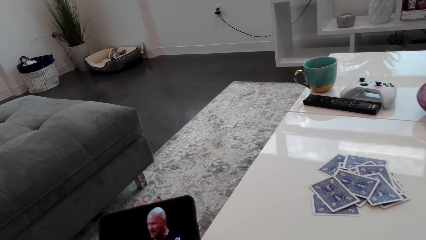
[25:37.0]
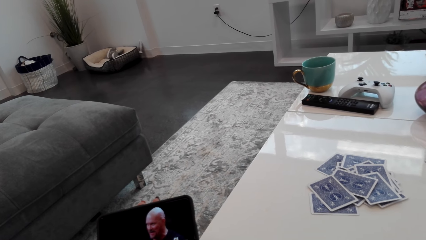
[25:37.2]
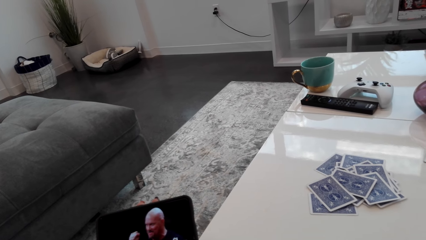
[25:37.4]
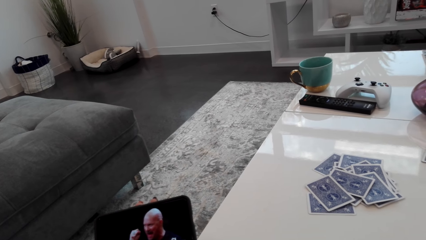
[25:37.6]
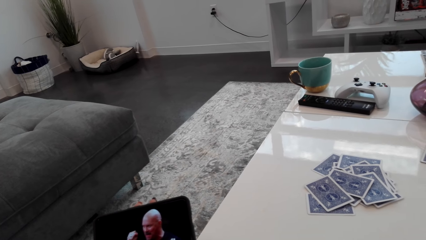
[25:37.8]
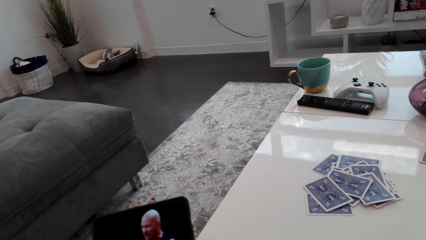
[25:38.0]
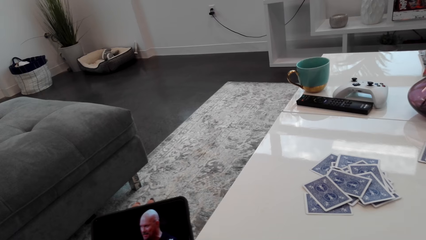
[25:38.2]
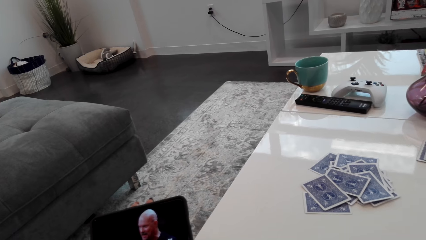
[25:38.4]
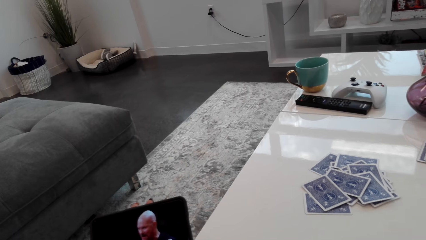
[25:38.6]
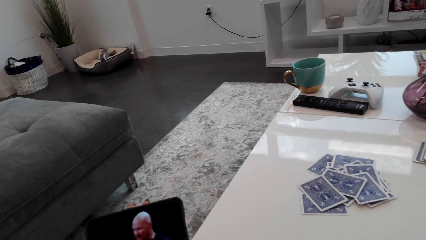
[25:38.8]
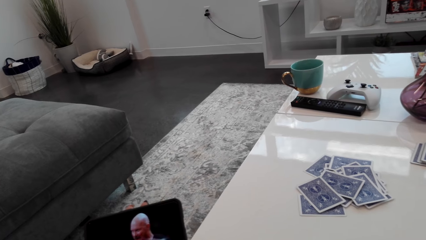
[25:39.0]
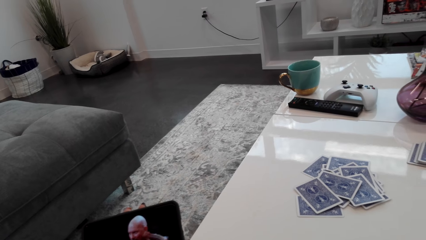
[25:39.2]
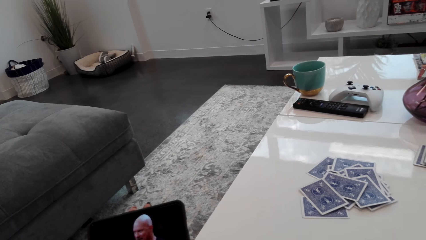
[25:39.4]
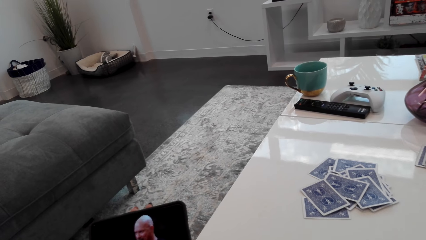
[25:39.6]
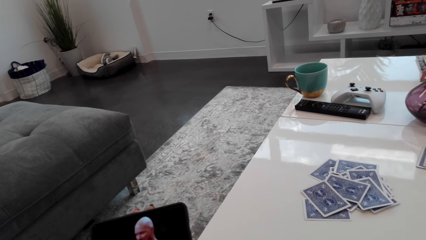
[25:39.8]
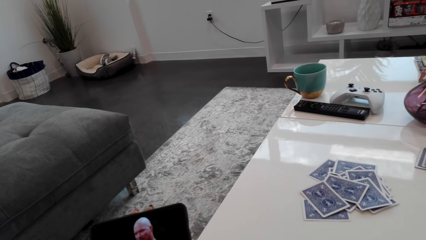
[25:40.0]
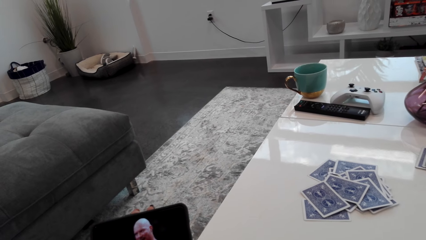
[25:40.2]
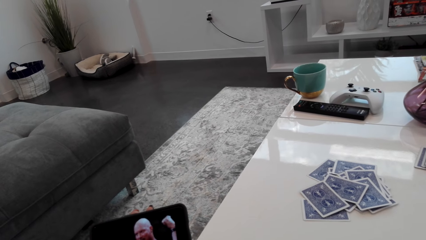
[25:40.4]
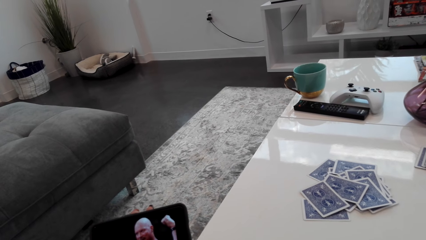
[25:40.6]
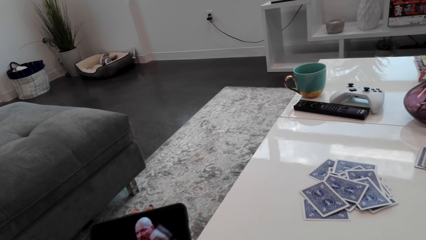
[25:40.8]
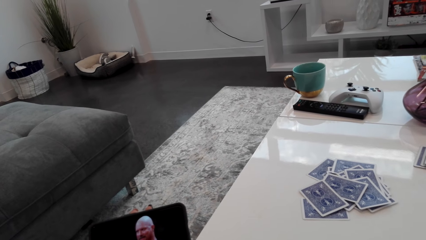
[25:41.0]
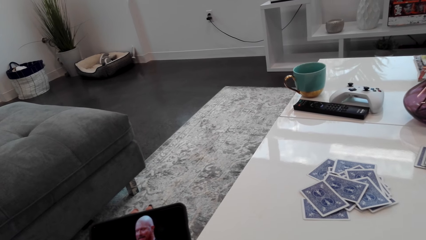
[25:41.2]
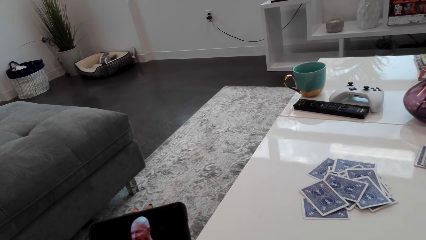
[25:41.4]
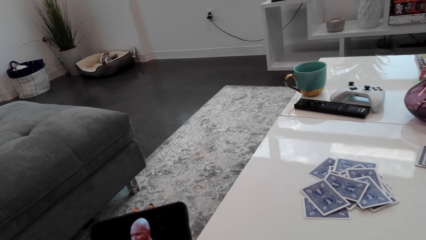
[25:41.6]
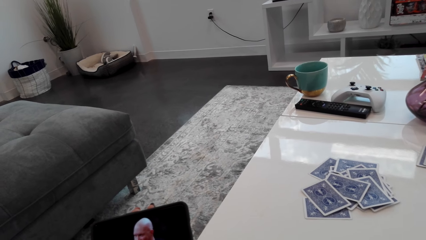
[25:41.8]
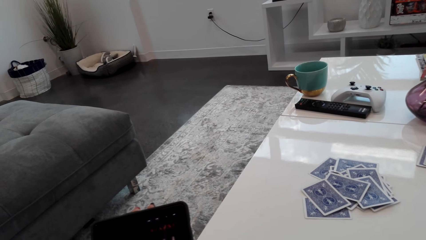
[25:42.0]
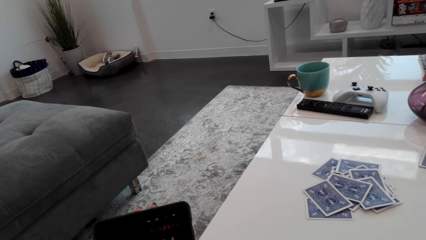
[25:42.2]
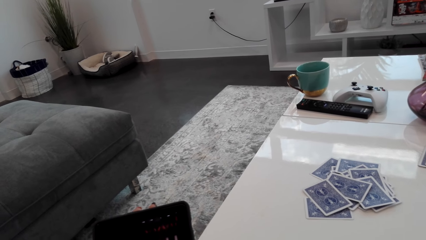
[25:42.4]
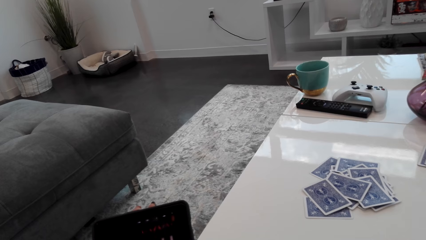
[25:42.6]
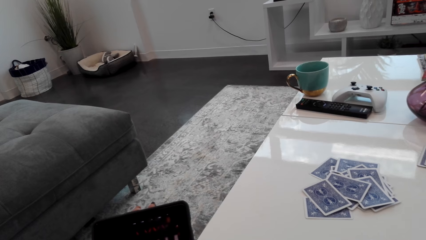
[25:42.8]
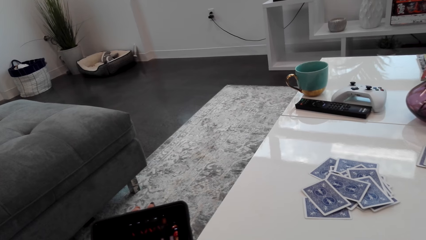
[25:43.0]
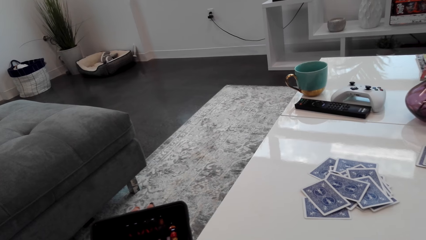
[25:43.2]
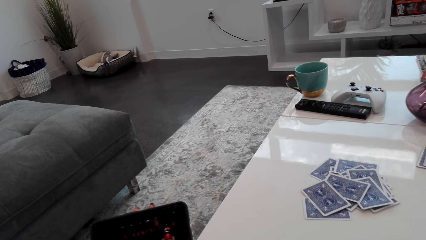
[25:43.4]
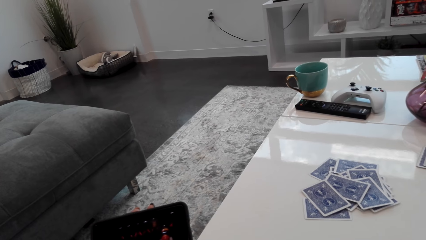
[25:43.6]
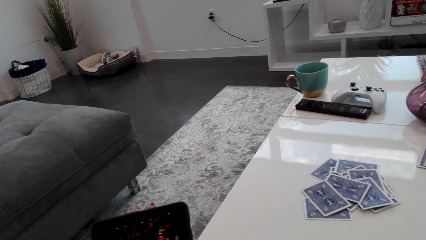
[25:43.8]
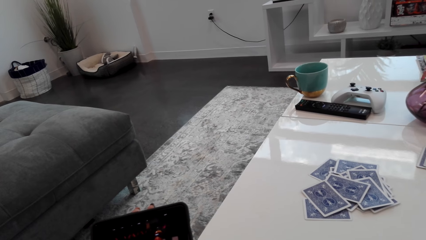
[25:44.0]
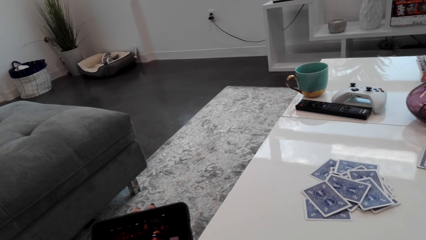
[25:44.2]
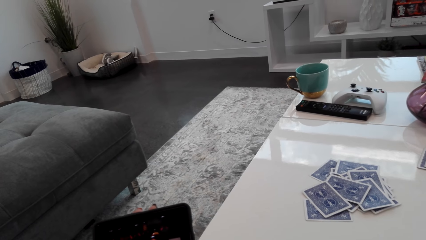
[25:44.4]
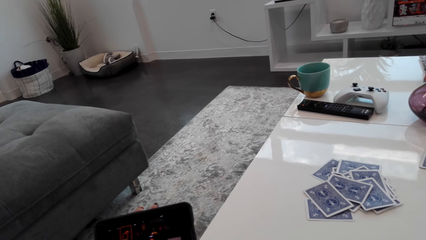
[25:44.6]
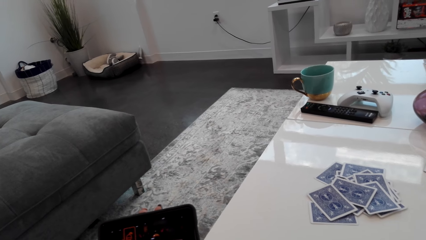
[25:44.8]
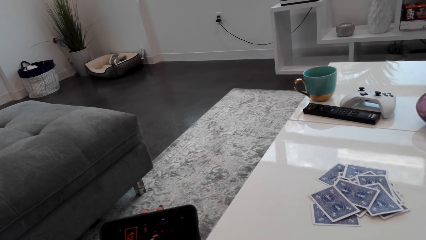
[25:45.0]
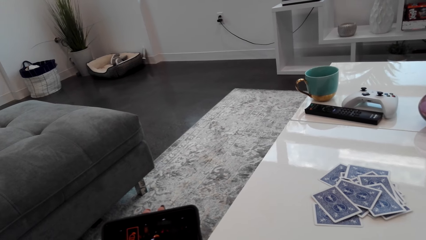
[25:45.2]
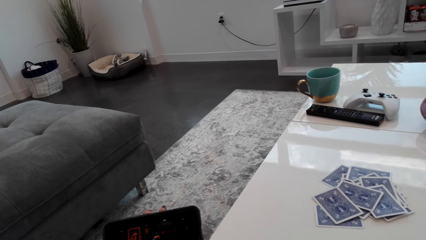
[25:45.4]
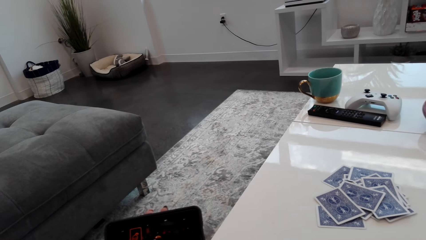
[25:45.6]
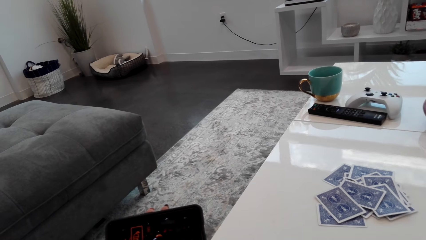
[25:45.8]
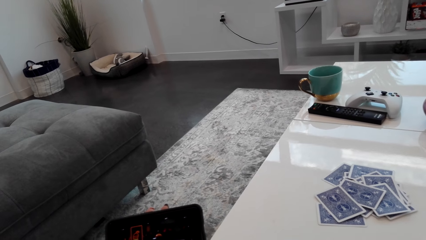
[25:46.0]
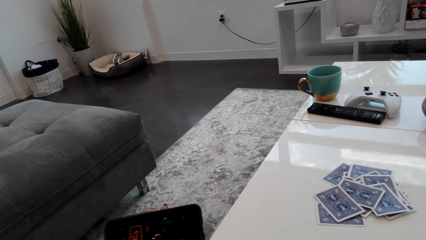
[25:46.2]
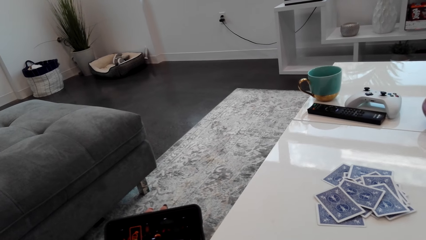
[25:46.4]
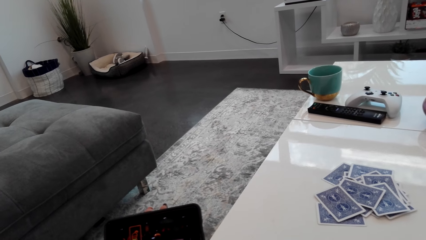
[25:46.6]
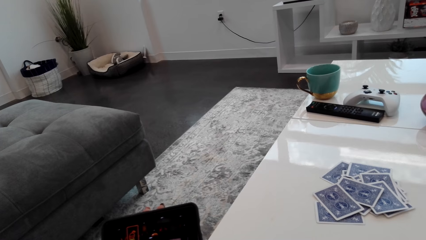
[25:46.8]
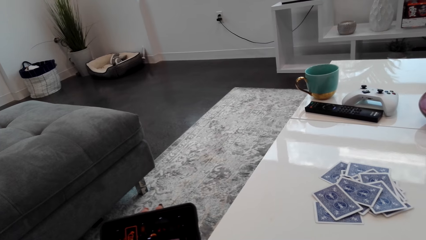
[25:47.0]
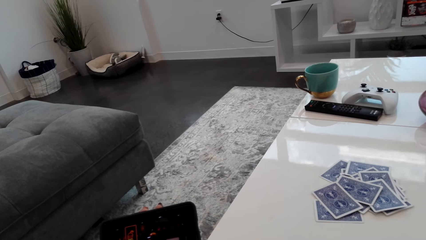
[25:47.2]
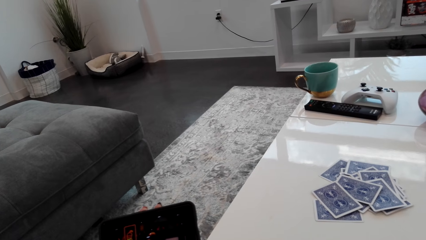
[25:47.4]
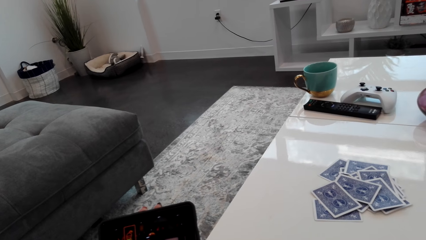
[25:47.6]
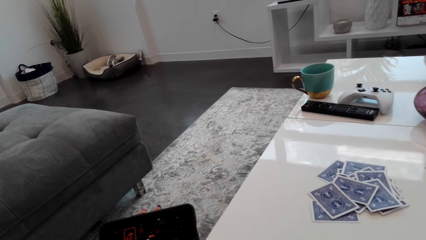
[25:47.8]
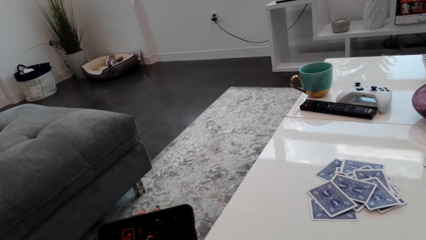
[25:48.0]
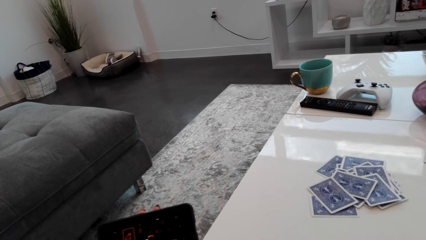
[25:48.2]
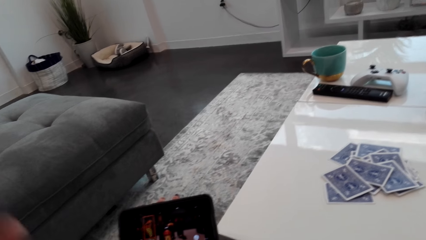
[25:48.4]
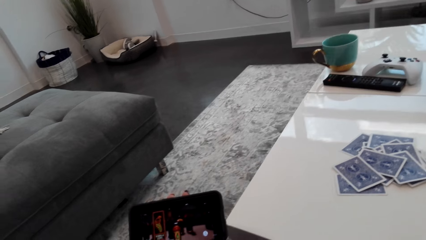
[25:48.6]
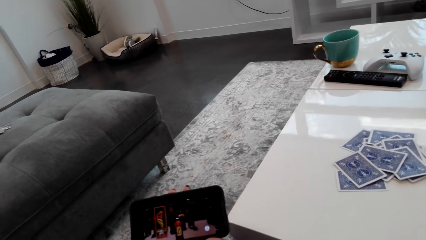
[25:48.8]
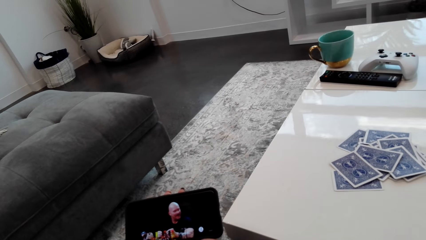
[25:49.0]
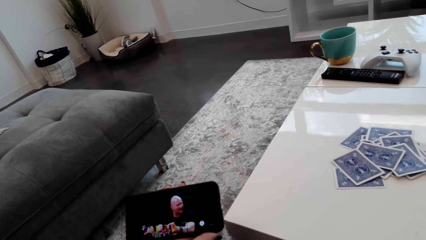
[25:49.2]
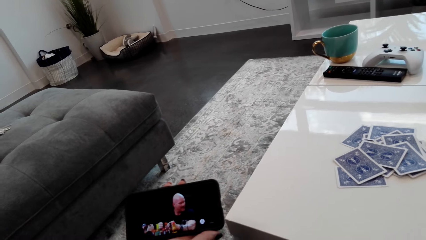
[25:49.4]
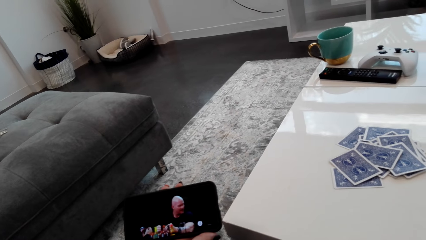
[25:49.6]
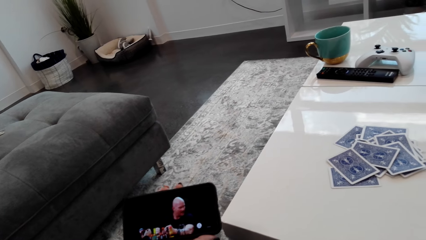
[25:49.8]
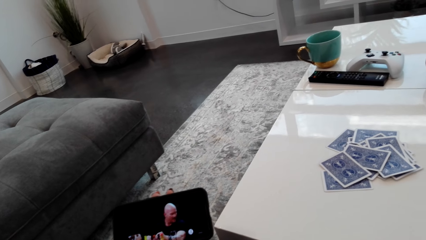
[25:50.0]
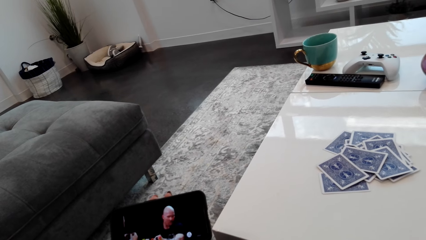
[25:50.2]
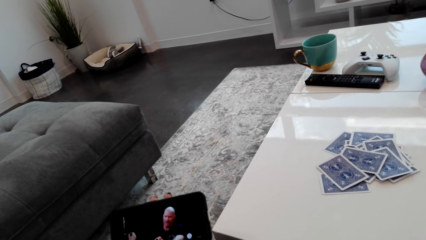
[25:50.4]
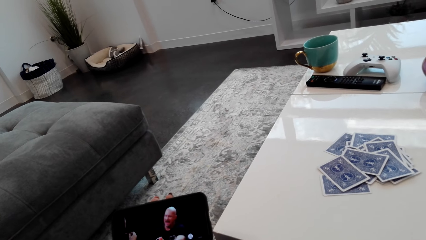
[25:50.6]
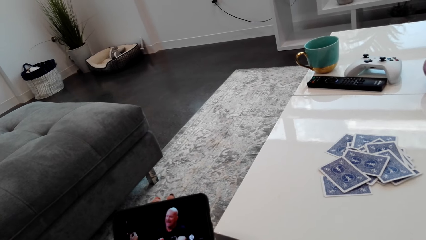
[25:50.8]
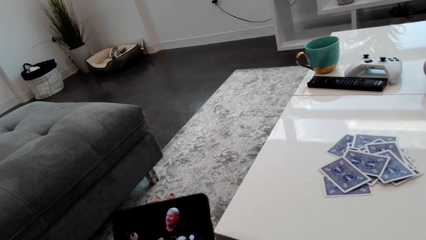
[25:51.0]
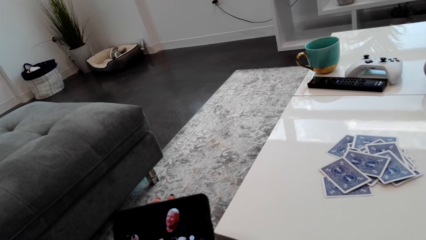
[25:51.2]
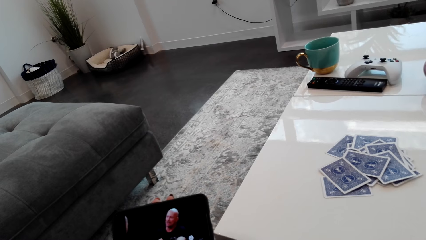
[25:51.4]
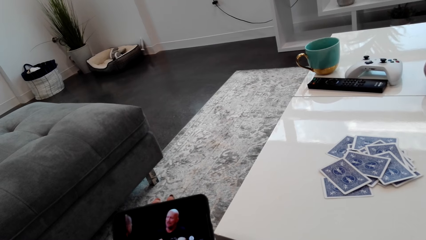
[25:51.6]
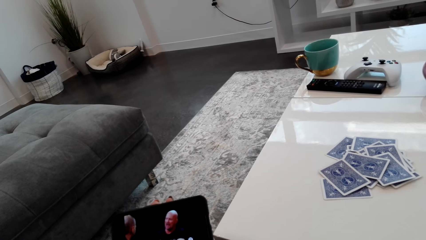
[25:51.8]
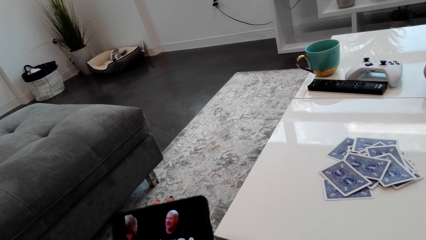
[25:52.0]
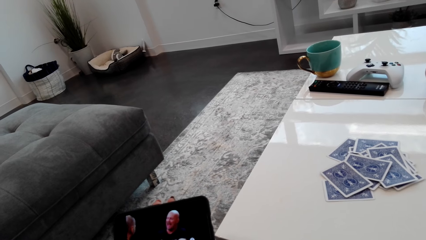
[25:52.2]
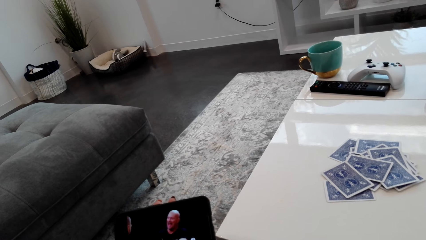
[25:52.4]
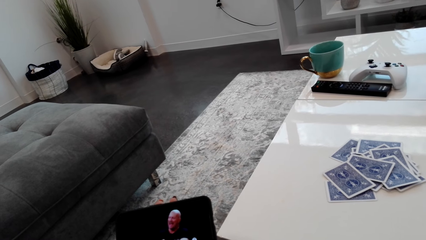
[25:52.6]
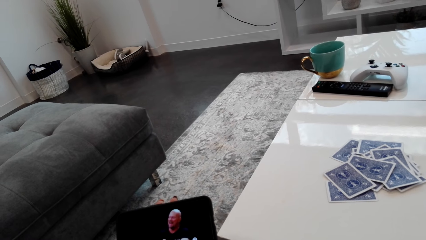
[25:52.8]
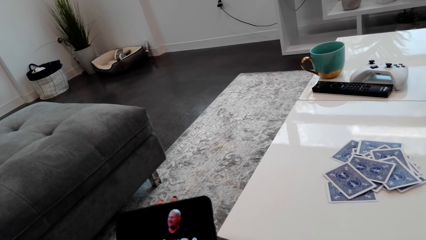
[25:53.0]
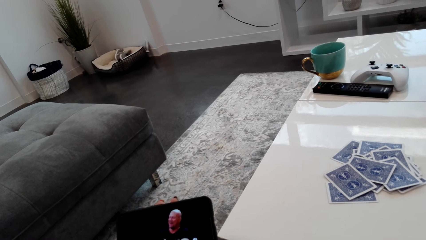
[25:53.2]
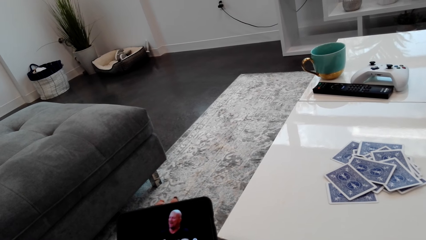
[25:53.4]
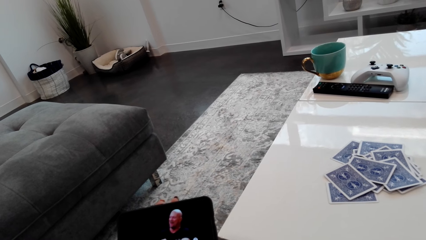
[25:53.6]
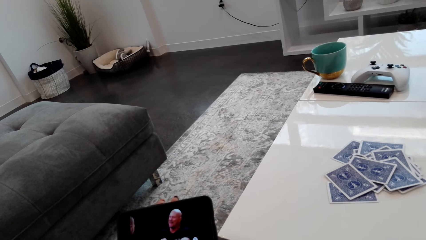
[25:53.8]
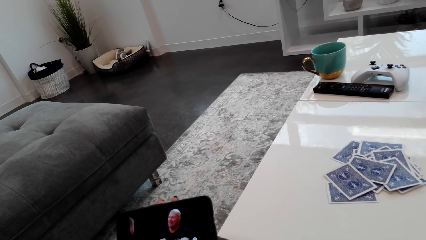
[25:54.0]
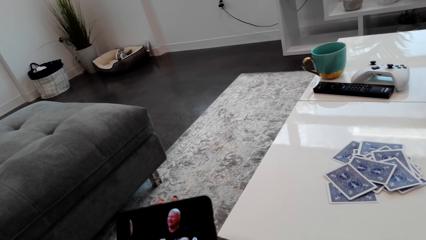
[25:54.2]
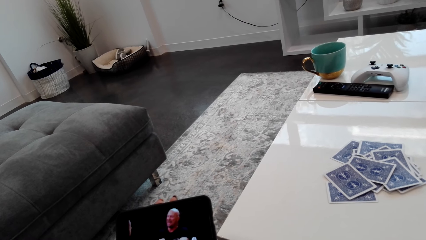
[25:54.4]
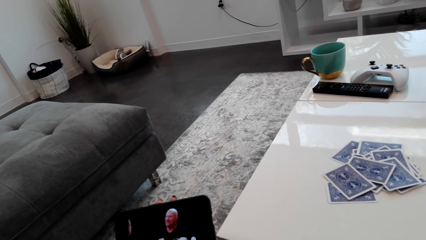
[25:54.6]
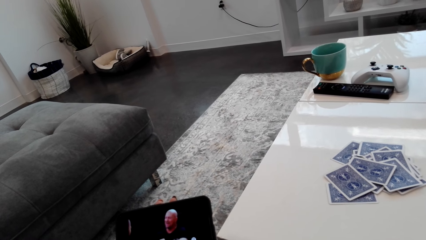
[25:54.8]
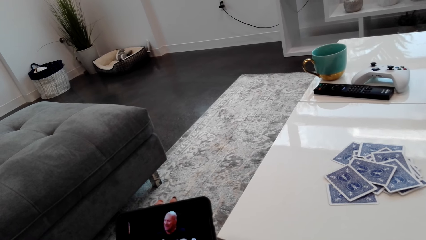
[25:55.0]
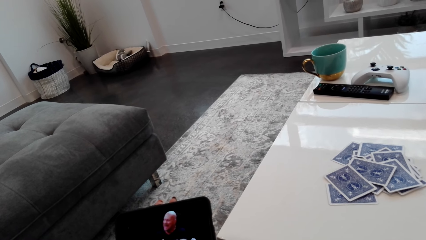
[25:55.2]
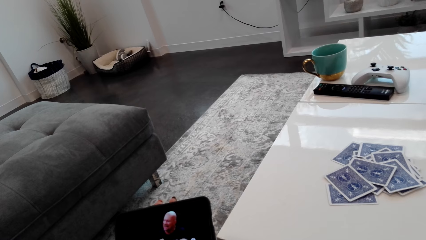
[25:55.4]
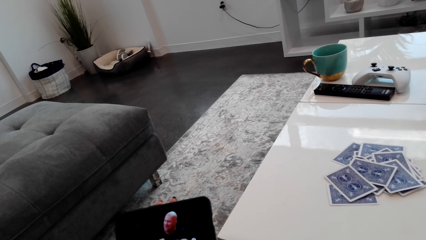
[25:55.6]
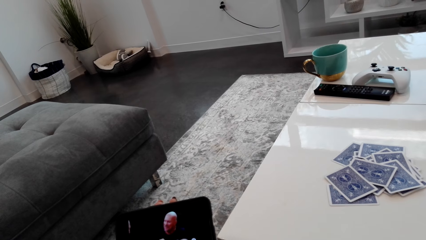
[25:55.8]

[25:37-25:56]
The camera wearer is watching.
